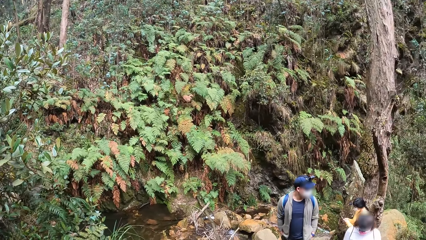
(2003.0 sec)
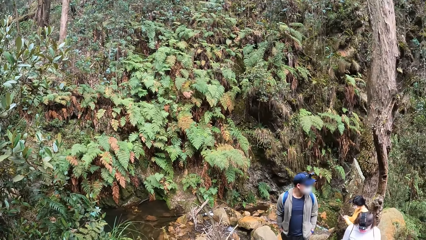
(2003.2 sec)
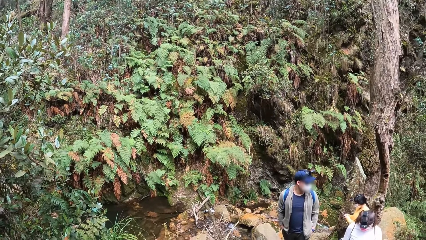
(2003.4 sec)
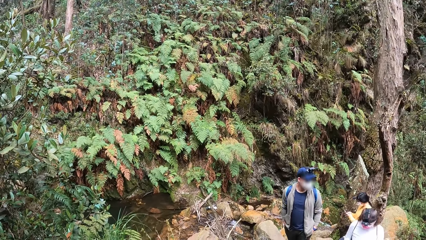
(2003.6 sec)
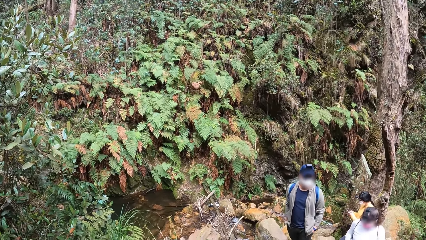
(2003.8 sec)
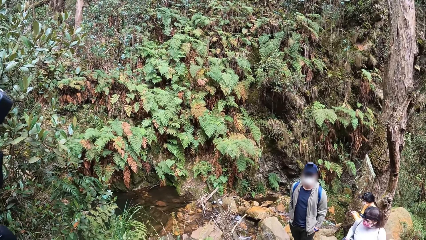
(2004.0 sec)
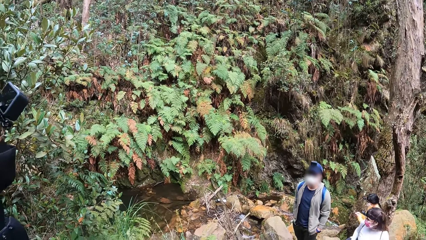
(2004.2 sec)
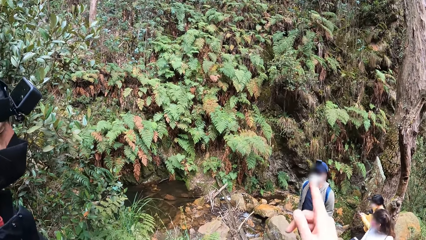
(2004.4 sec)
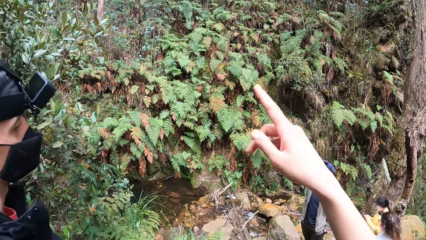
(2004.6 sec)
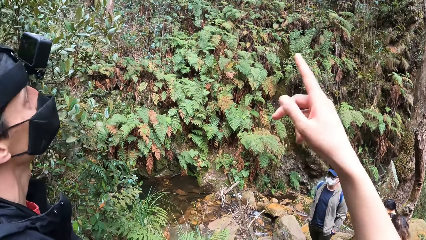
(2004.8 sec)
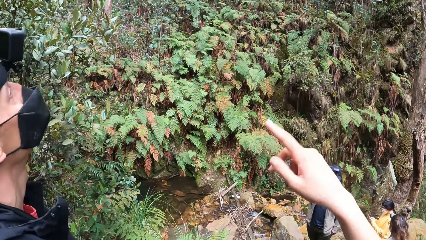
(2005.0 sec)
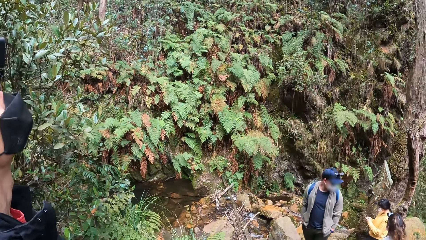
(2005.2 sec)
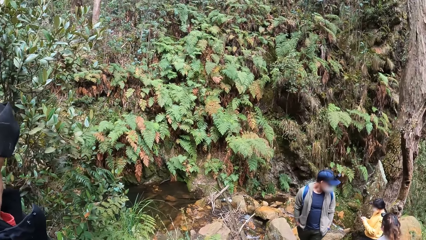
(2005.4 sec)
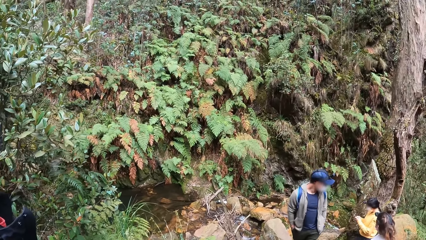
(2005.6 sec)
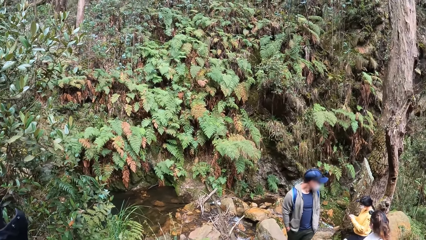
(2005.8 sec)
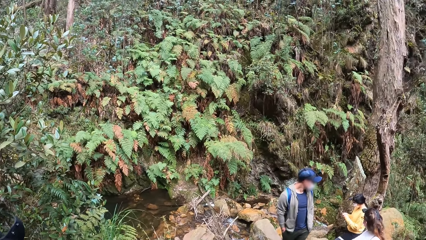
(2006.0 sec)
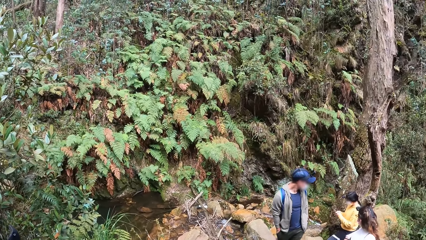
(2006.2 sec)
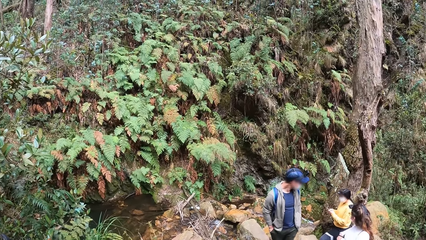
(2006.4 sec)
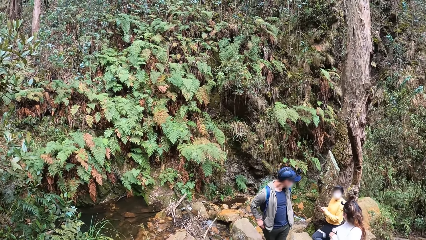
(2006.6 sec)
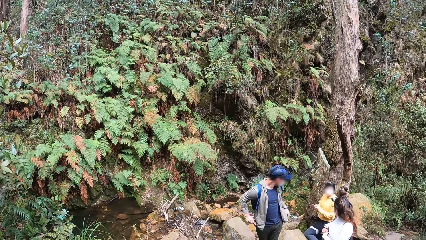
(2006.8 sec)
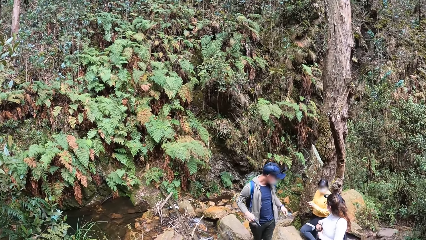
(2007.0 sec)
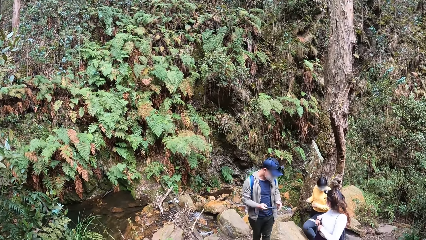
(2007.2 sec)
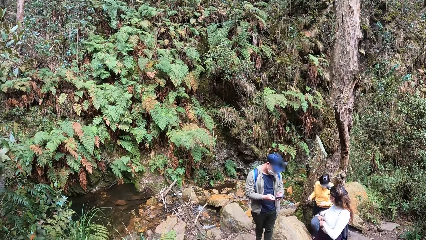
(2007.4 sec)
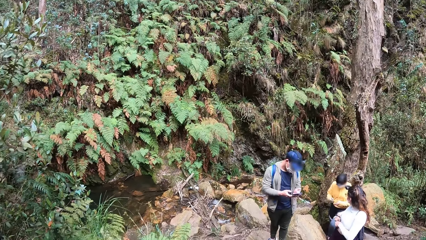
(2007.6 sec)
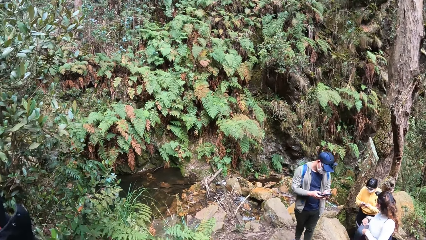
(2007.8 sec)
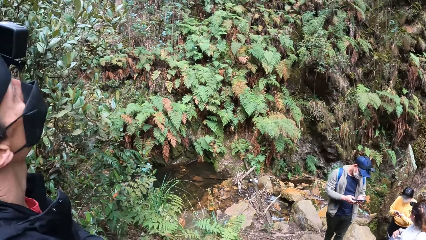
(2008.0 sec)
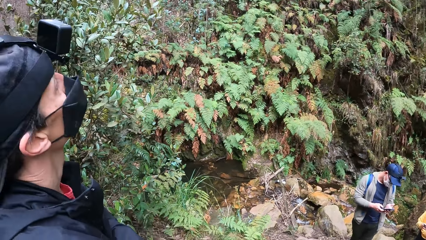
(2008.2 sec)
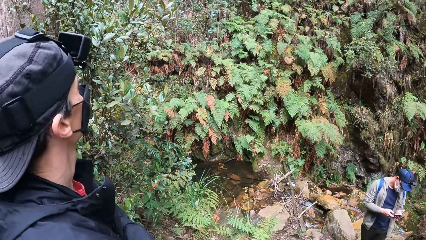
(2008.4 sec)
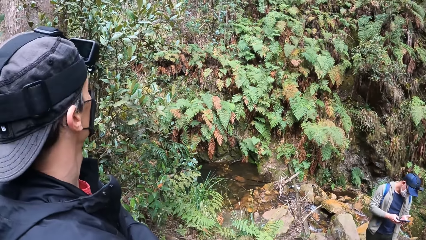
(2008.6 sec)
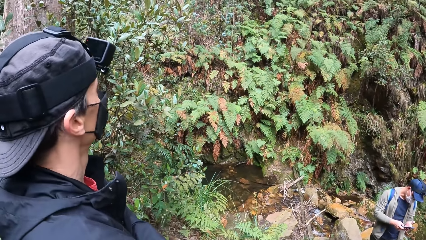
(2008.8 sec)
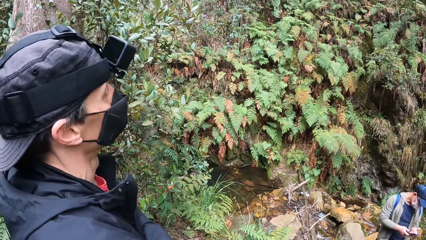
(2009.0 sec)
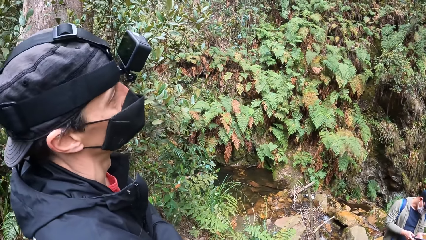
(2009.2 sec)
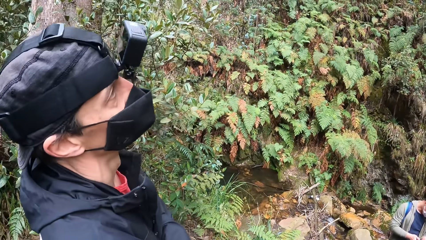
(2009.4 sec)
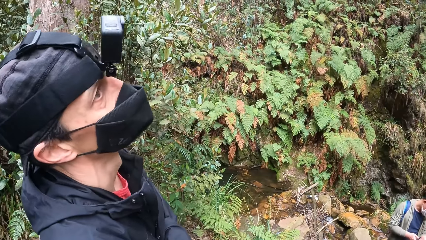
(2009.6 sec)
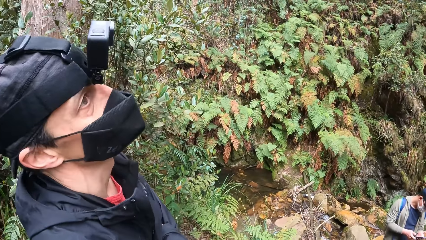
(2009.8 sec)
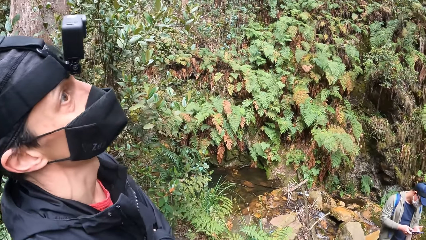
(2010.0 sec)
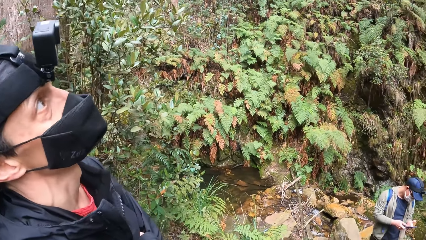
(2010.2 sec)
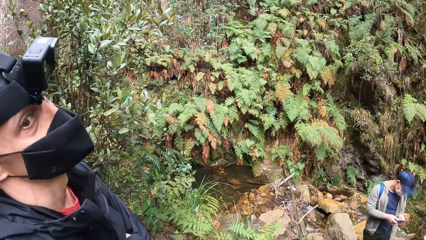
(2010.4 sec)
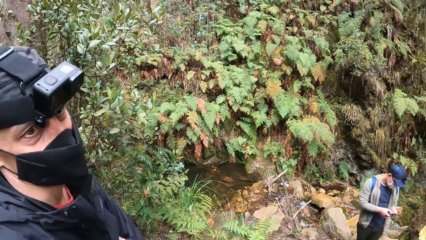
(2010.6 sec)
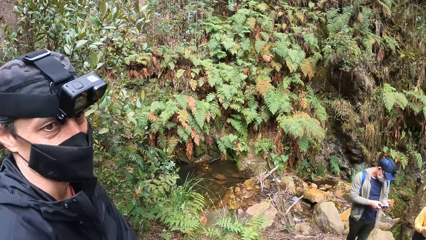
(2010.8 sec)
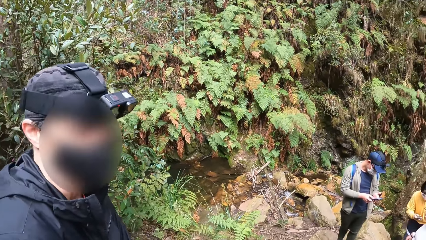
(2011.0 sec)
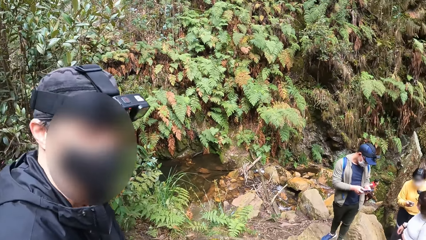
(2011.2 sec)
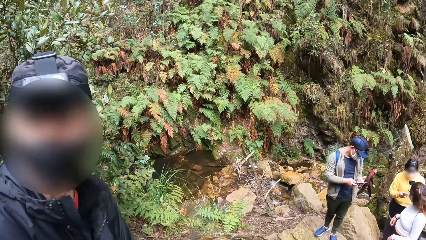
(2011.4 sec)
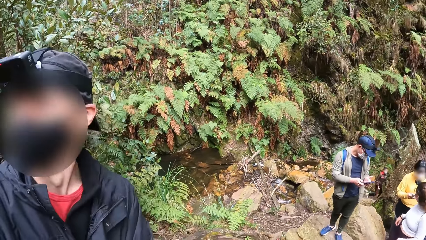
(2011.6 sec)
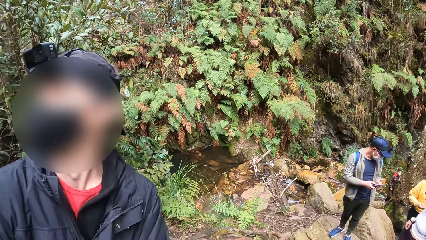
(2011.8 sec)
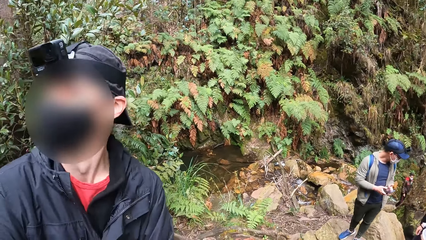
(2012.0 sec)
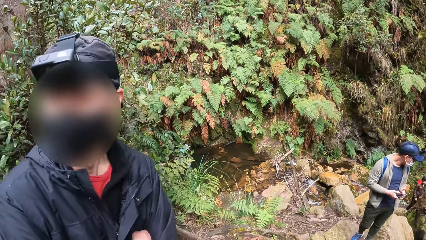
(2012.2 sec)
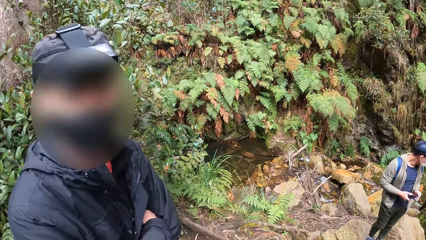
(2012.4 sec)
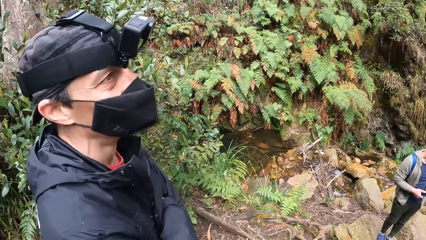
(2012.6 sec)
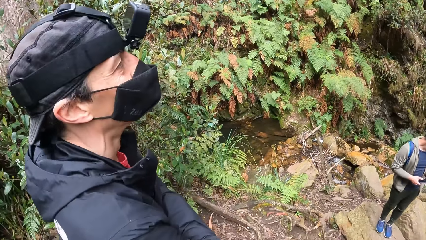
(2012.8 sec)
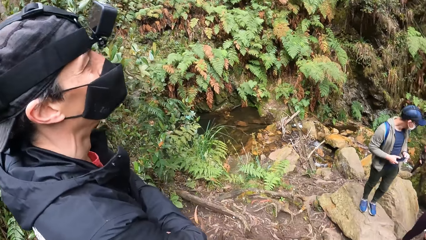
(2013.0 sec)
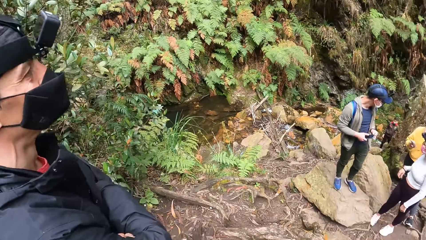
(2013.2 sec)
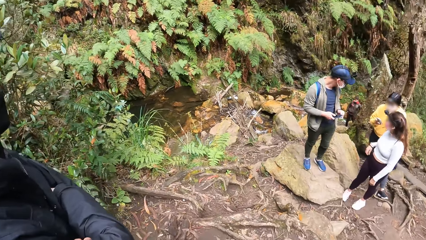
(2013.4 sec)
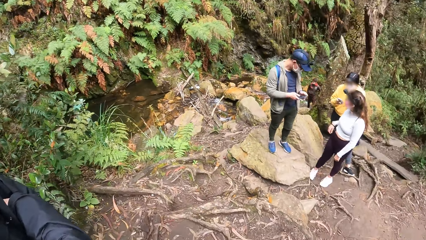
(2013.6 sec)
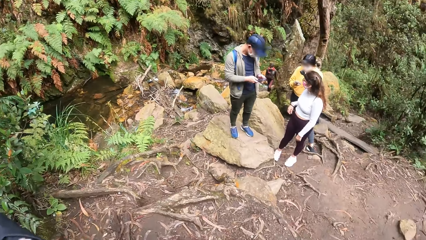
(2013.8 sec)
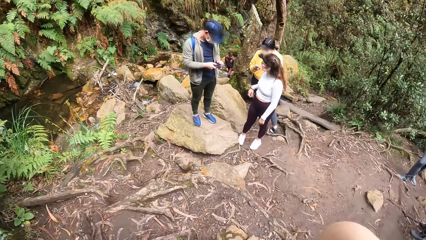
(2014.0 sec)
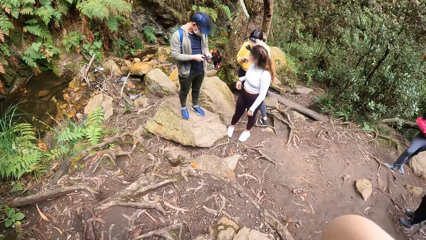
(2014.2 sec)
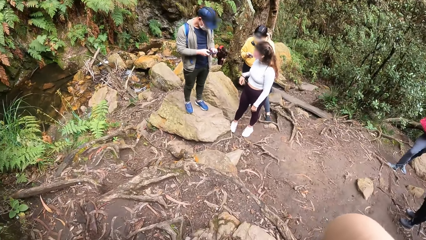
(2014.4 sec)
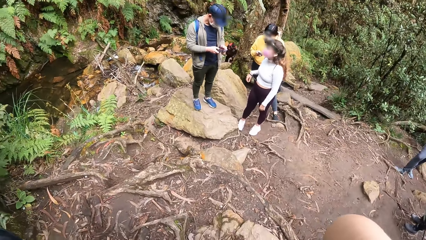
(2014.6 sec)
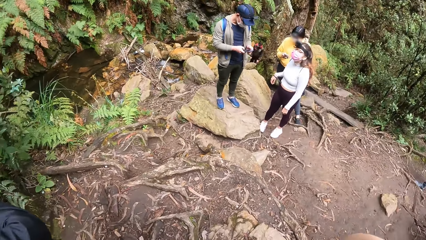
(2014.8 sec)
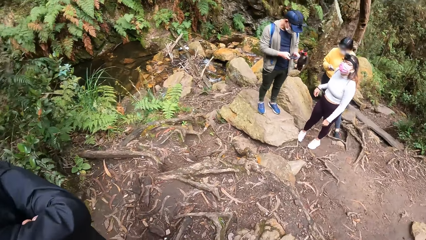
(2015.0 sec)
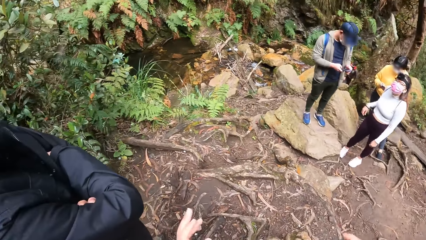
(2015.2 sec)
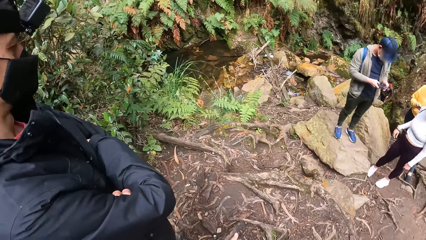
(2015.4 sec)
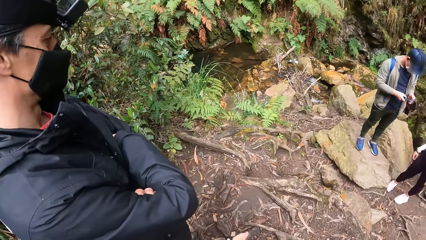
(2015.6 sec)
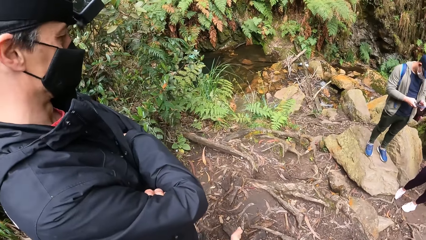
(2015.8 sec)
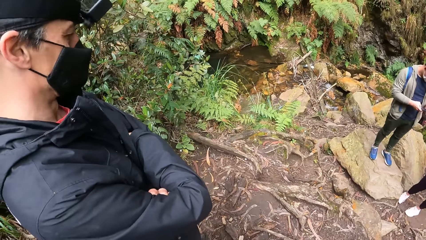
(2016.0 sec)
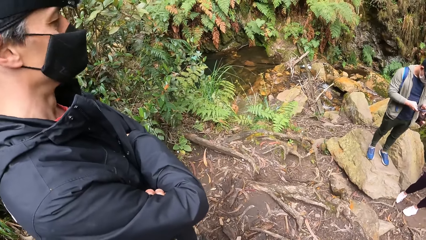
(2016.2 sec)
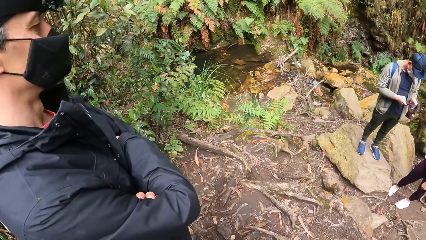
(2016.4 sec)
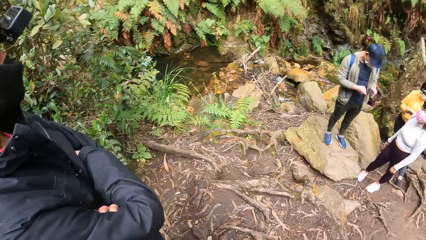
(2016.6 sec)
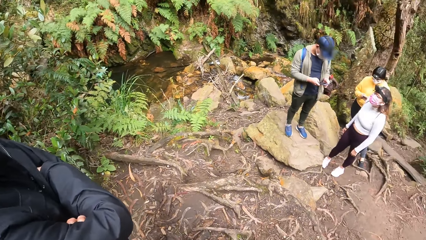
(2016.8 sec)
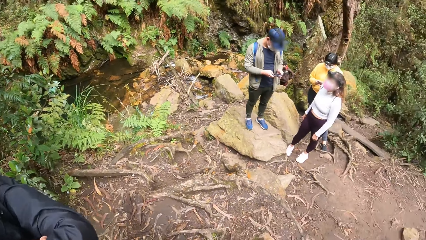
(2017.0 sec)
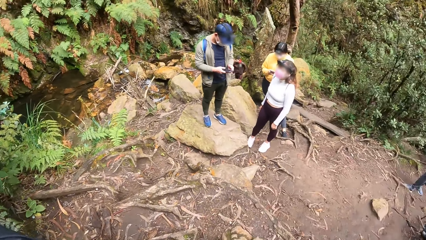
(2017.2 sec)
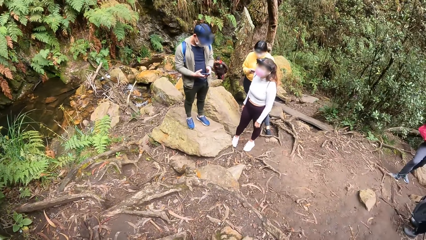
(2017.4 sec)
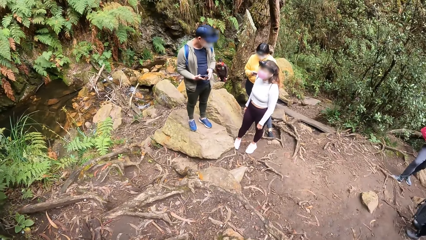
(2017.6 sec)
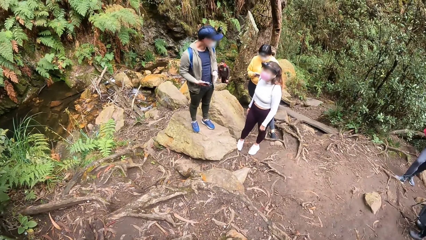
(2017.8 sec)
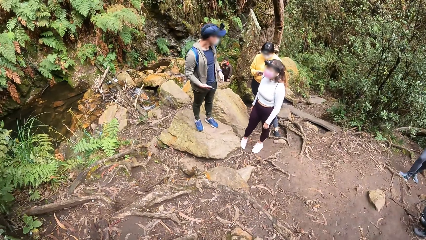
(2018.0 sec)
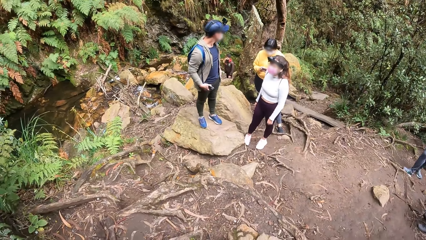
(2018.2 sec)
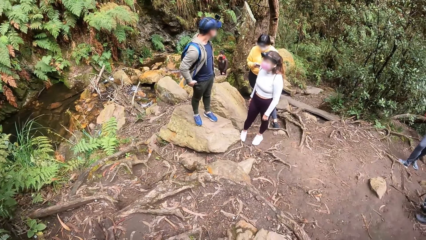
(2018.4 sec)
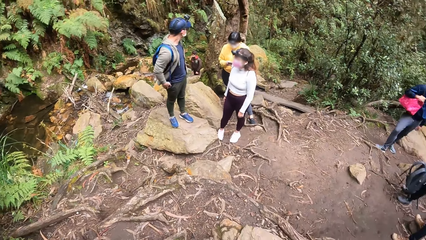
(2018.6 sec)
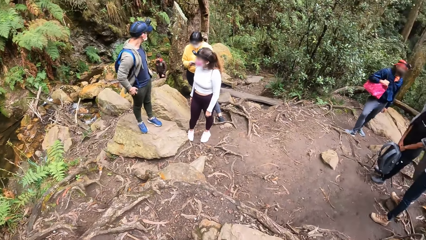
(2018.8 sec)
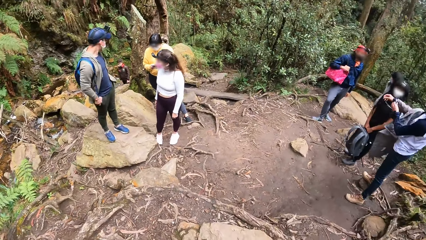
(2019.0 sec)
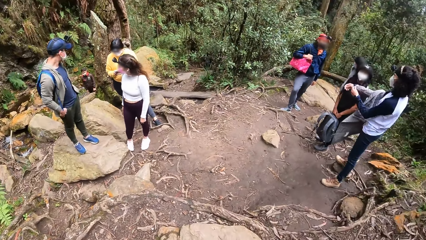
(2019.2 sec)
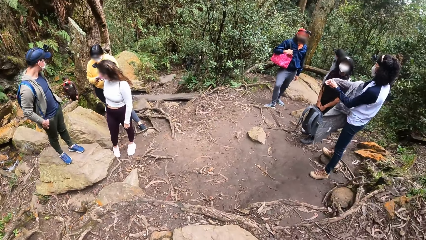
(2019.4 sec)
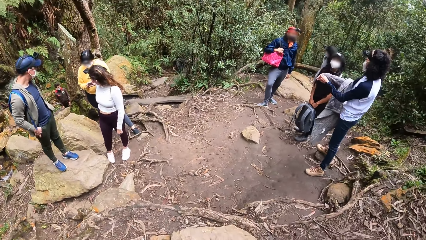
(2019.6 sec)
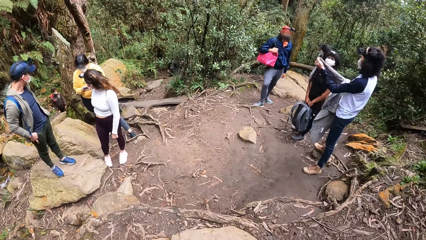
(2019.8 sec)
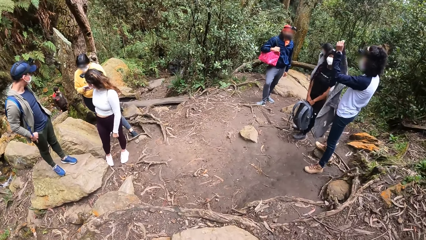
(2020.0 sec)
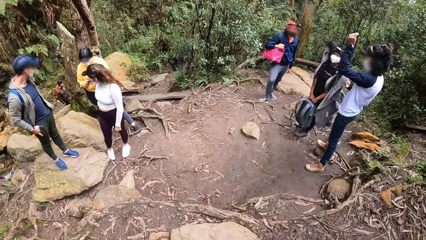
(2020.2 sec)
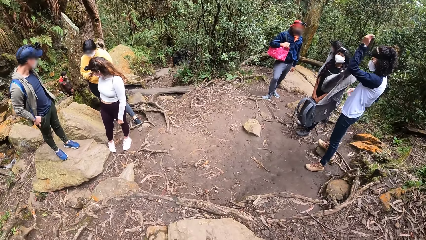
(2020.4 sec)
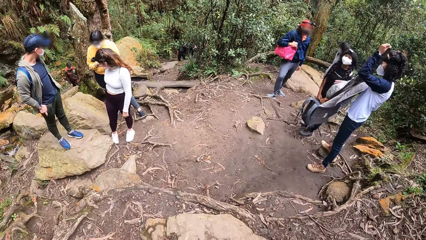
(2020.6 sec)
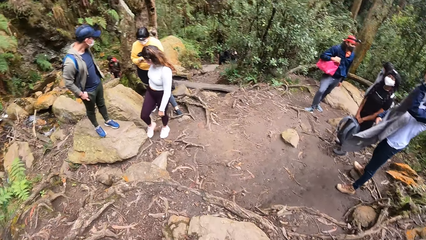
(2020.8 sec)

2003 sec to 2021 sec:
The camera wearer gestures at a man with her right hand. Another man takes out a phone from his pocket with his right hand. He operates the phone in his hands. The woman pulls off her jacket with her left hand.
